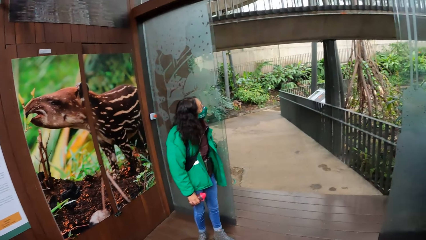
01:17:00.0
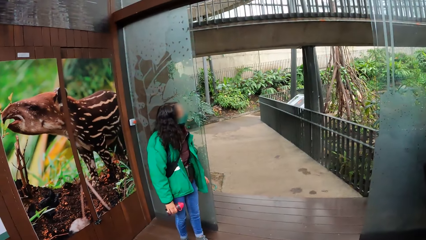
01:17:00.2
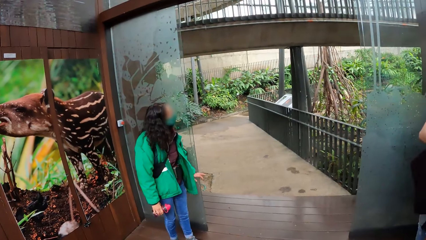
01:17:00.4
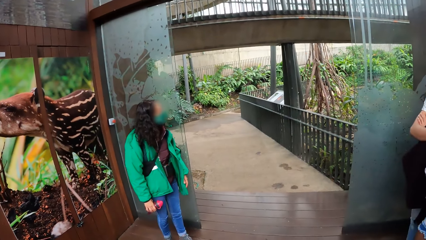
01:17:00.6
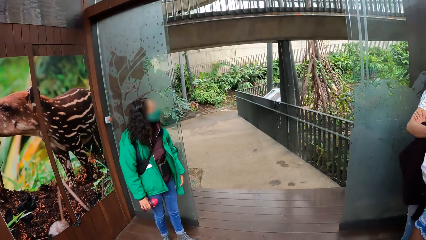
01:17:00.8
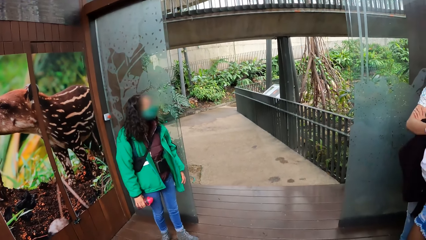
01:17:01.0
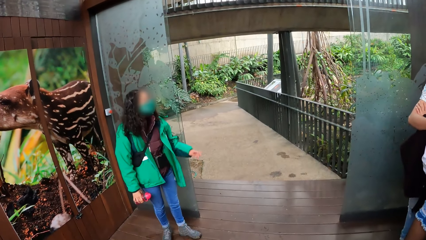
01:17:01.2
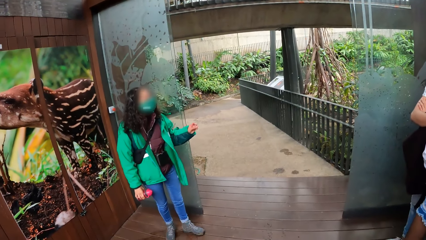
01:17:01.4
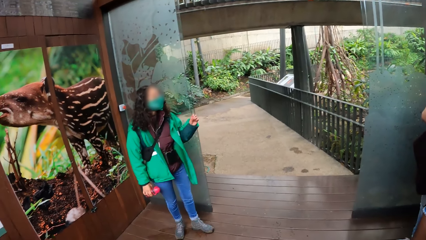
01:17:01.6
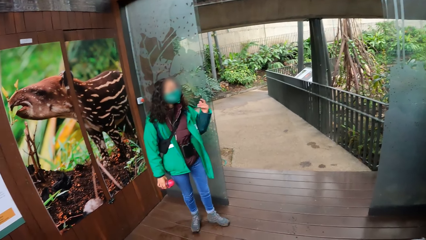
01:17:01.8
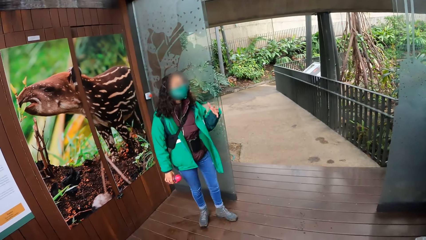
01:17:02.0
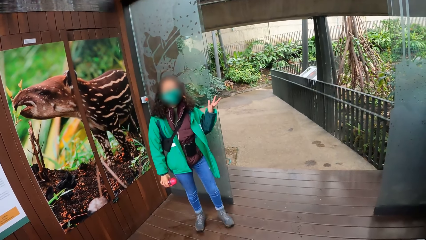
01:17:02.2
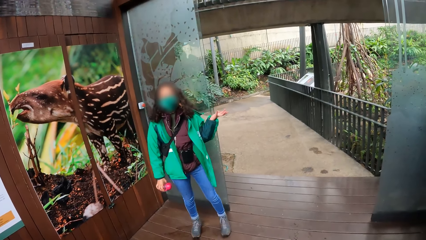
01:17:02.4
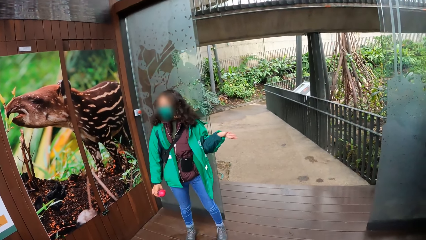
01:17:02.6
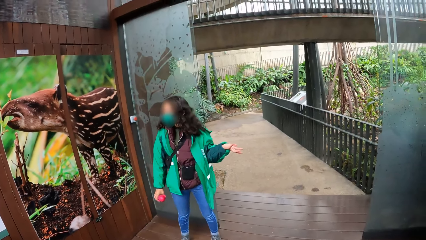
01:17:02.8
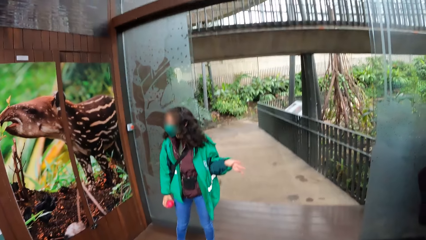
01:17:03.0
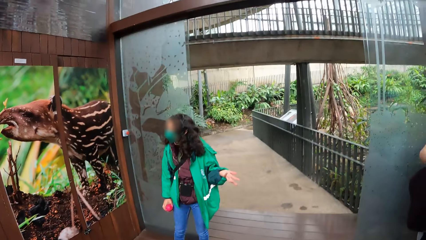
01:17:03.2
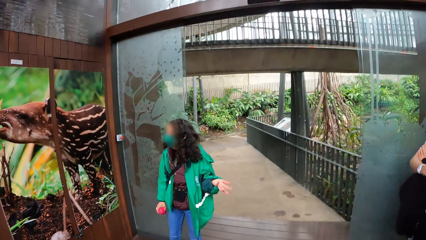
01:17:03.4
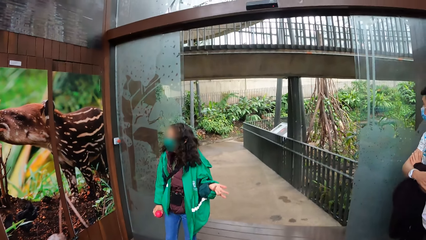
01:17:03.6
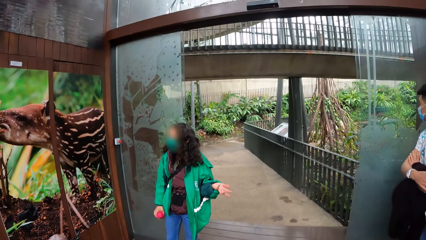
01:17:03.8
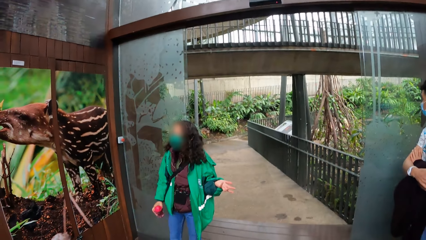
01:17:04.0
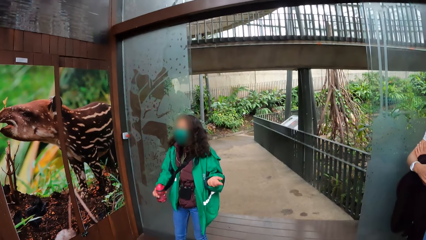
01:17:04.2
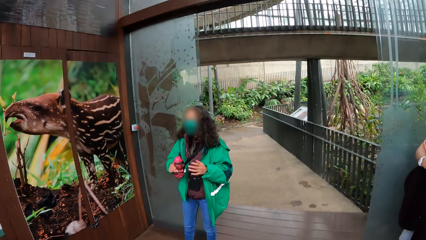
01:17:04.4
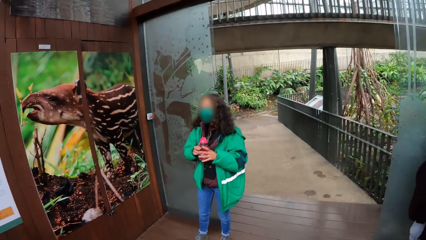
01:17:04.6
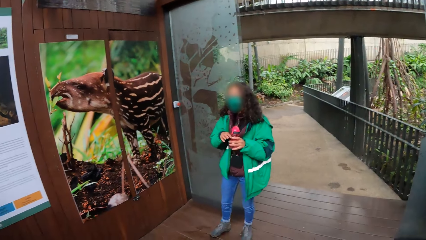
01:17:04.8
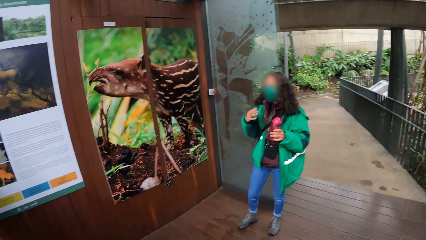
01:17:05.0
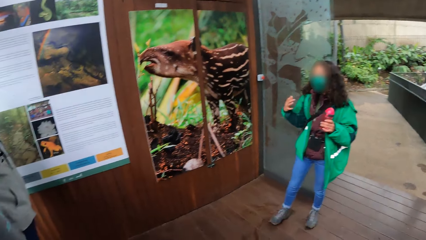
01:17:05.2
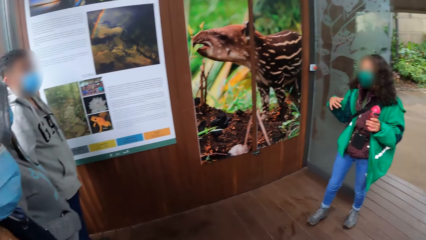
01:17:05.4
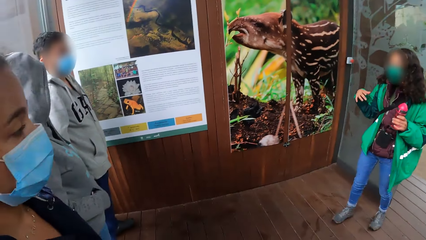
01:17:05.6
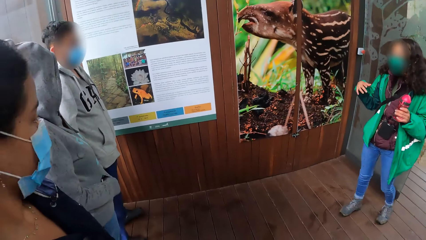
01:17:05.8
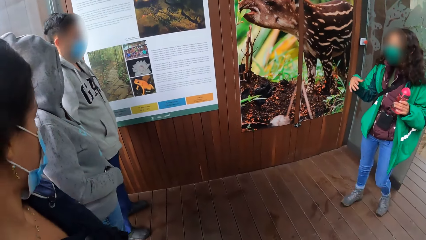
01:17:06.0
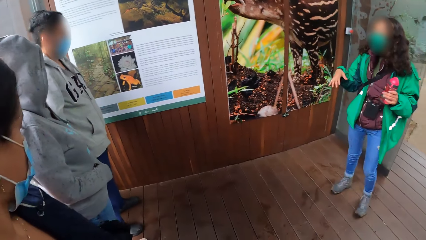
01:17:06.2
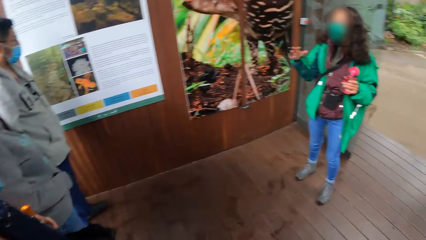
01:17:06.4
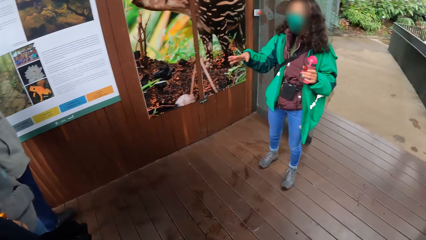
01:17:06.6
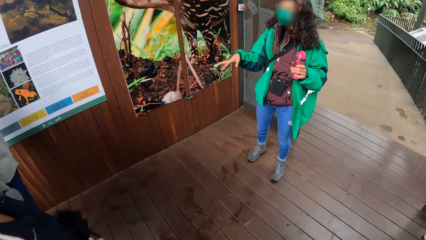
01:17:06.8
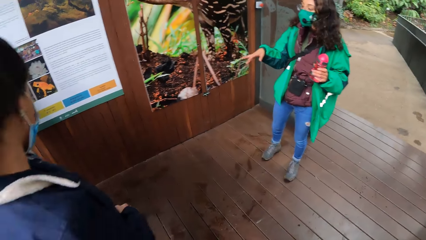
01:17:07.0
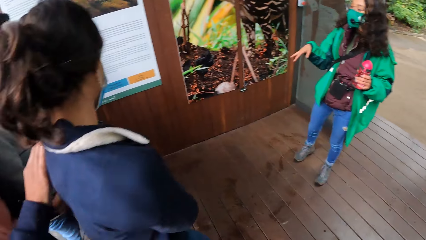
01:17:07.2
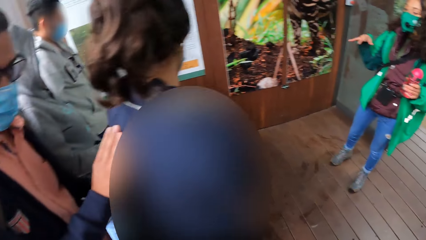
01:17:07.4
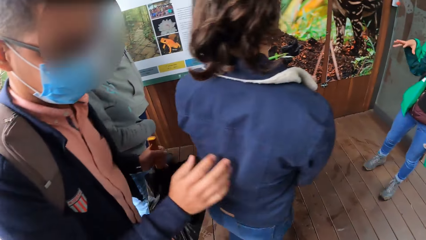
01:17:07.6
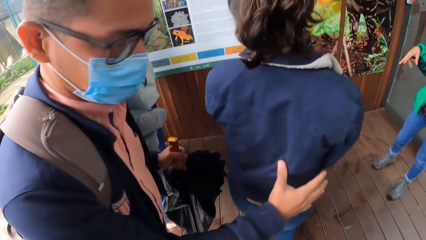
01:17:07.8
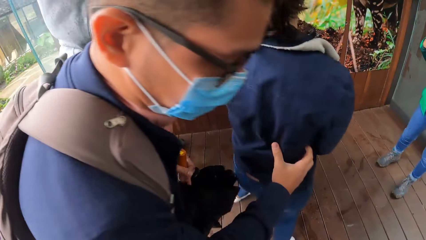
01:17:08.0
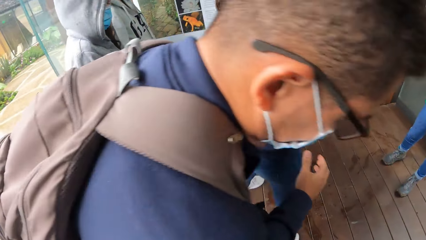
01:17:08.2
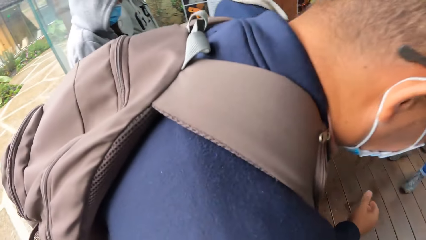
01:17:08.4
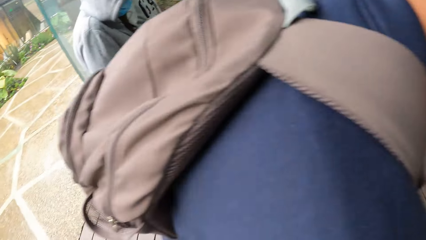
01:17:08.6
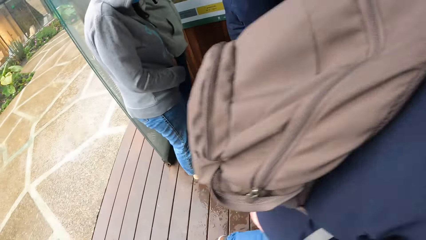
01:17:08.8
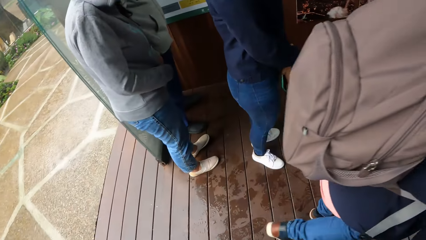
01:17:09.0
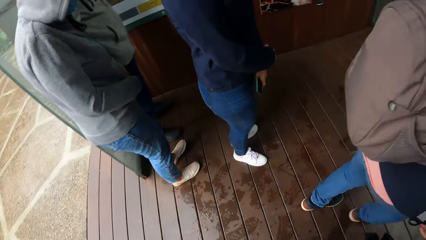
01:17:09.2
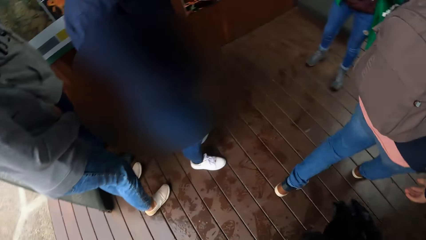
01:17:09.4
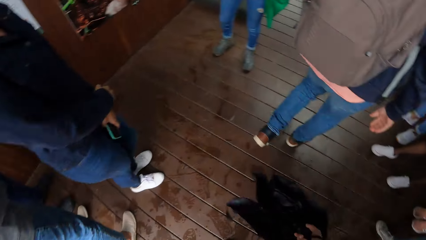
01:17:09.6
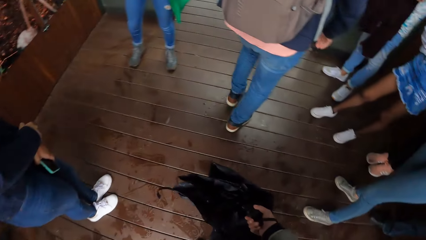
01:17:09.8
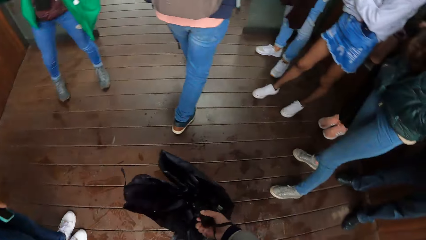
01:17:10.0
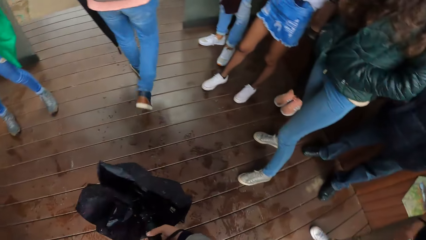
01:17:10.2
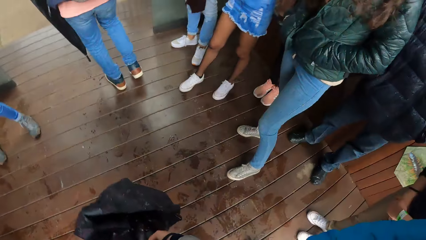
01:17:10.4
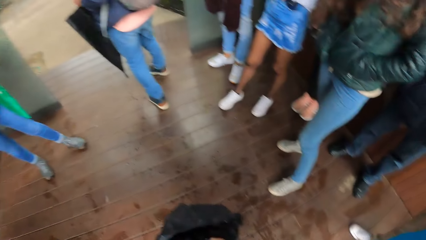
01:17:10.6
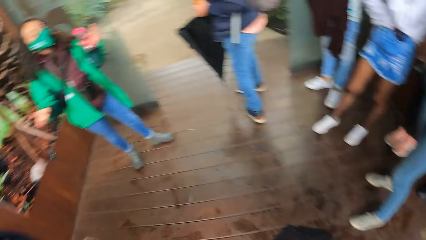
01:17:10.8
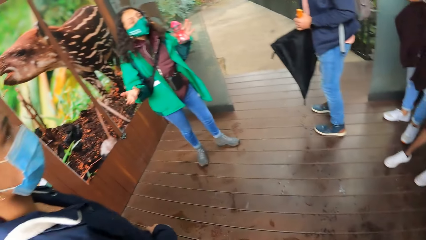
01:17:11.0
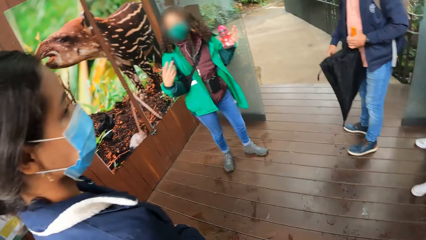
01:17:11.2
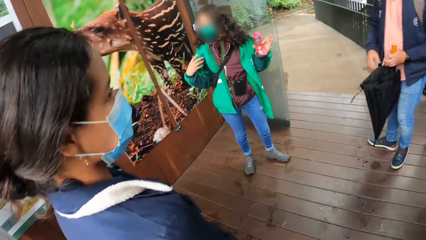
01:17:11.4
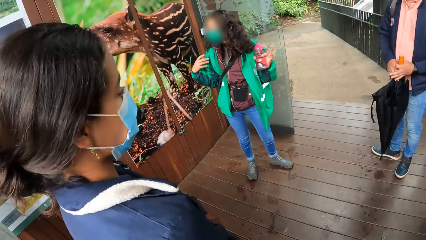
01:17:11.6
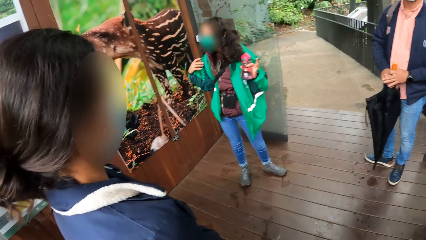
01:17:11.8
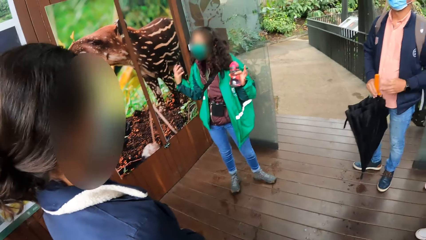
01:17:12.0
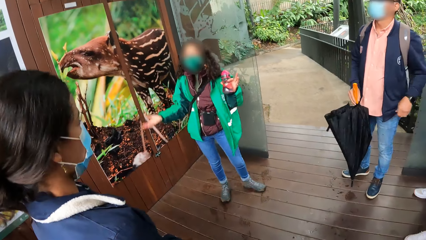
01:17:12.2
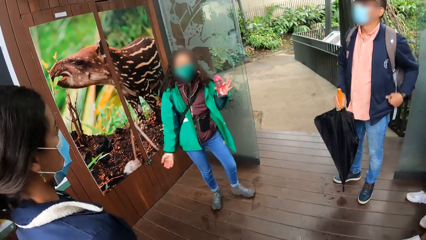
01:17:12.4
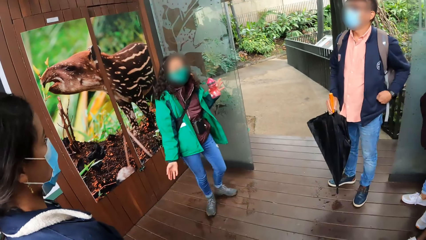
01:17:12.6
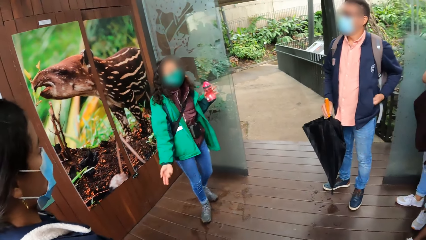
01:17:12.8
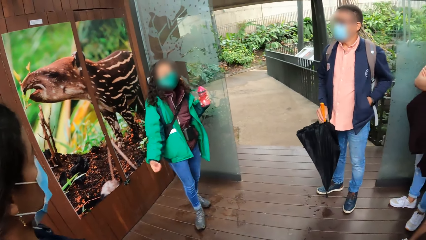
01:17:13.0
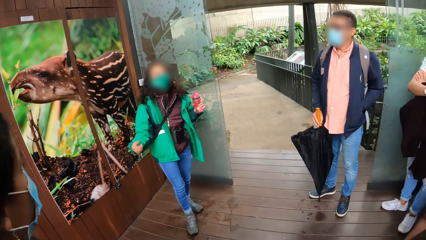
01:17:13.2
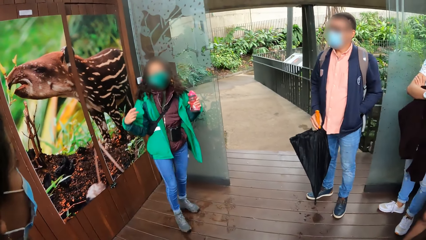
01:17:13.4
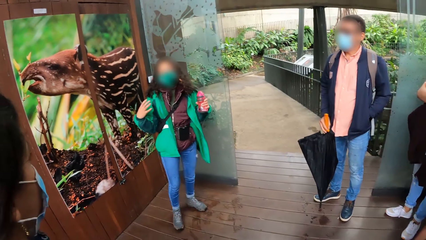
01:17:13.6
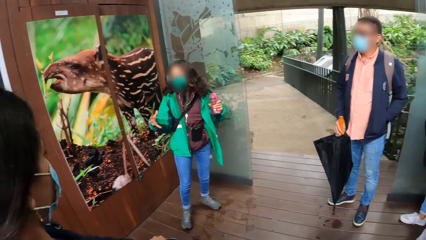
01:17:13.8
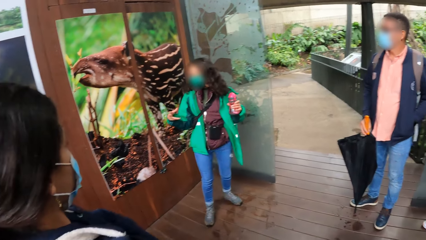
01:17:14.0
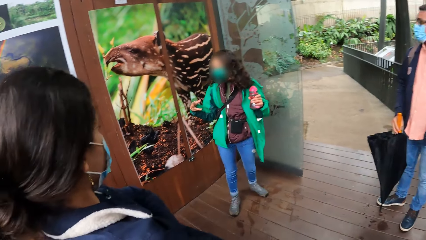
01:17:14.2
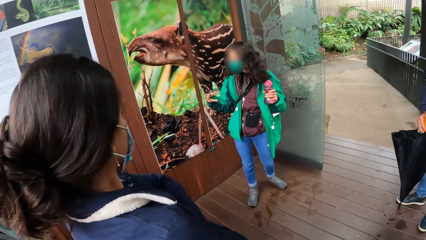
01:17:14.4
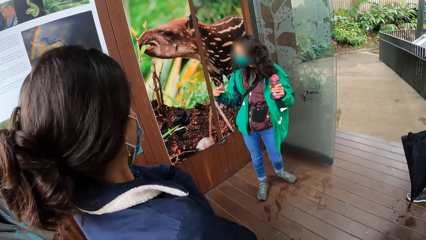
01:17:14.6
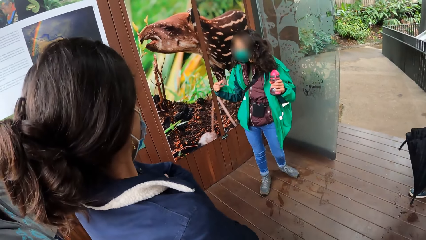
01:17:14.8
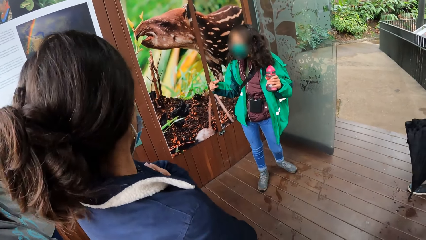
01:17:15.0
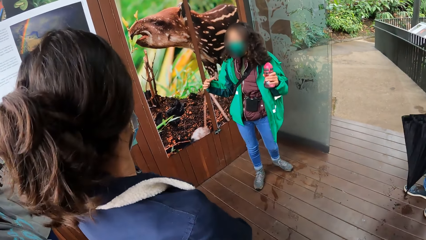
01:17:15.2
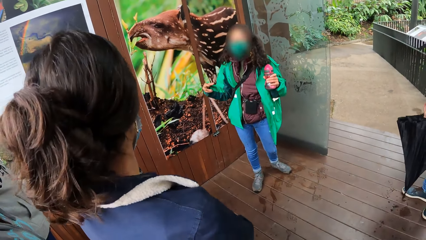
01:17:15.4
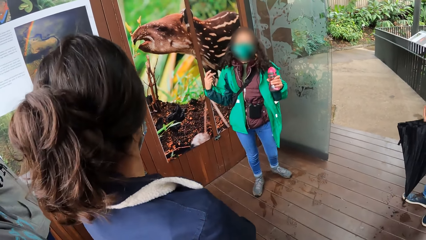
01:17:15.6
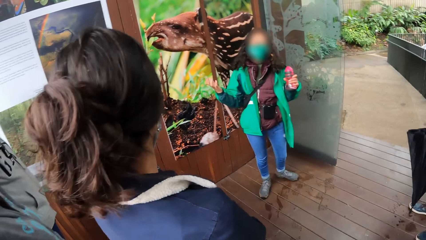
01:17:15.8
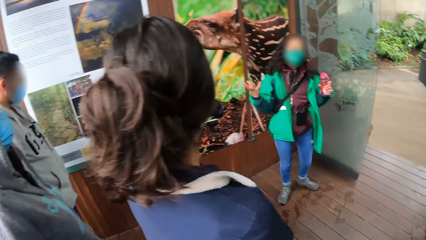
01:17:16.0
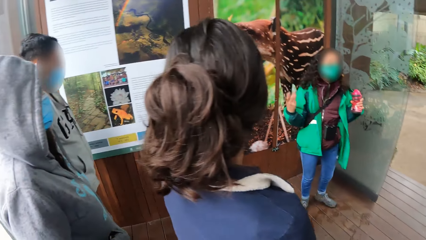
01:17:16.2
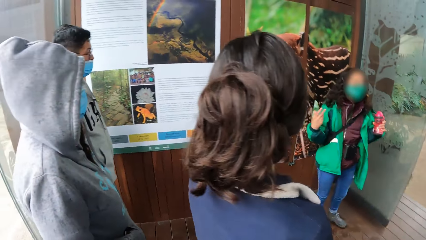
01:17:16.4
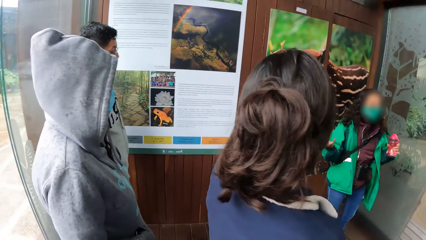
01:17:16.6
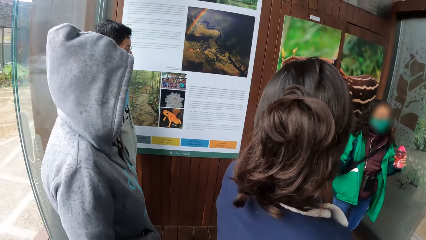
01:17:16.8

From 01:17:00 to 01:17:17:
The camera wearer looks outside the room. A woman converses with the team. The woman transfers a bottle from her right hand to her left hand. The camera wearer looks at the charts on the wall. They look around the room. They look at the team. The woman converses with the team.
